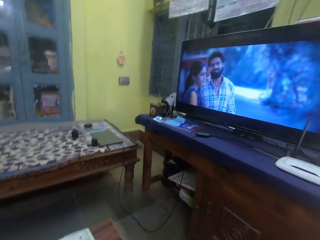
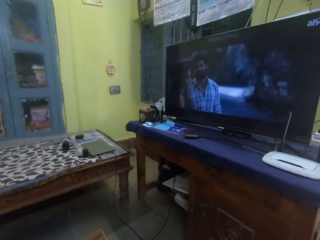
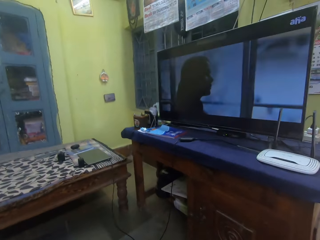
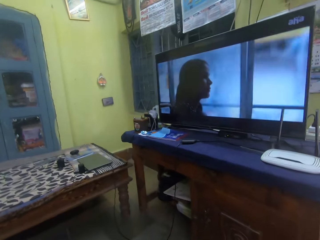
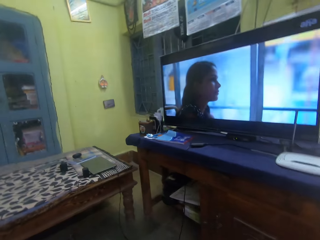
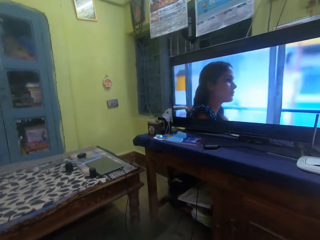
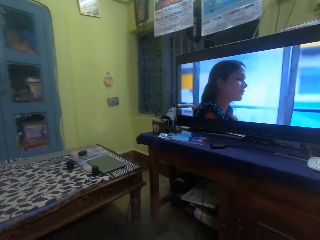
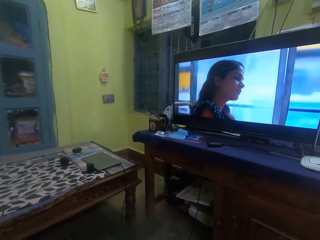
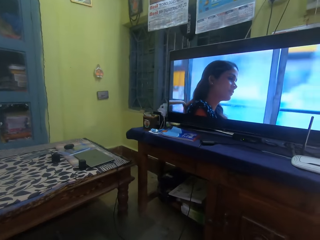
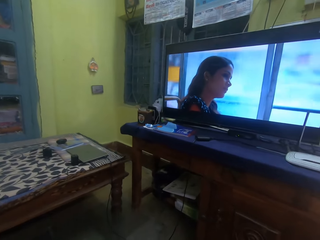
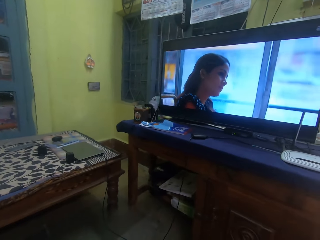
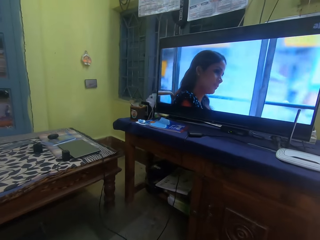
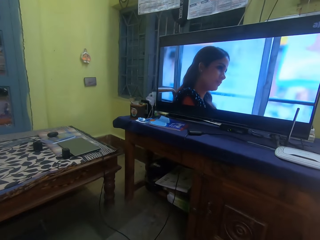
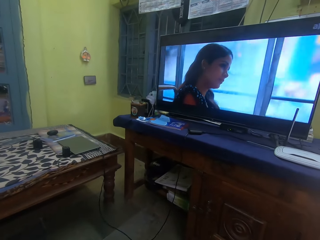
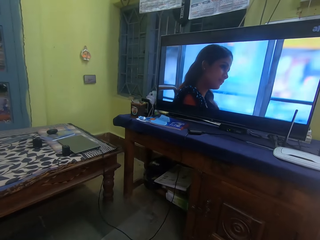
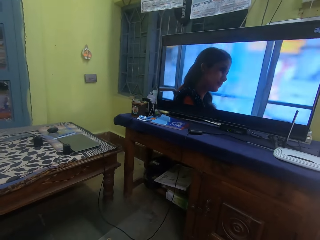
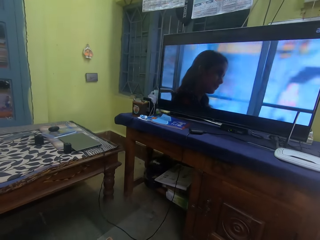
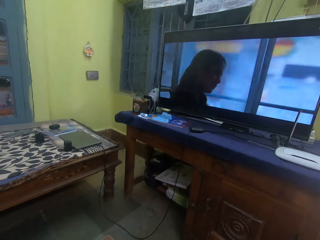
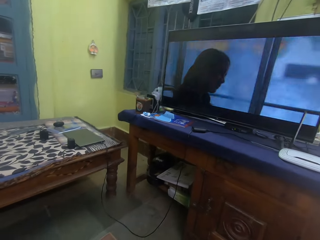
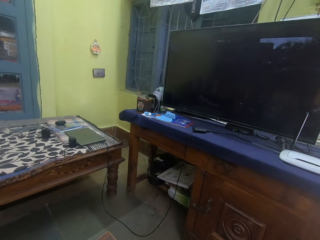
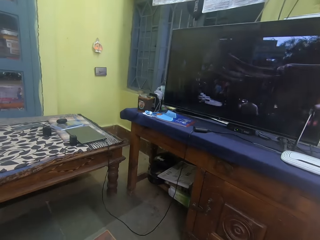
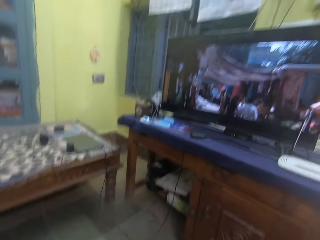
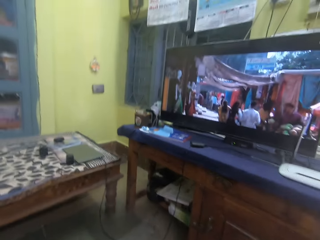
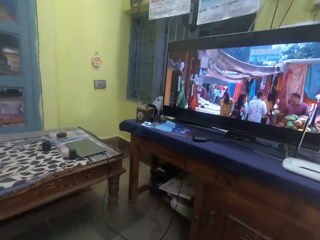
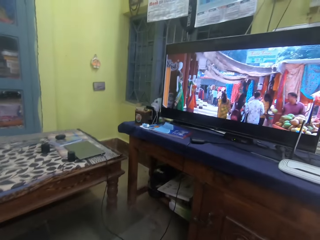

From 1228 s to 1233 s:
The camera wearer looks at the television.

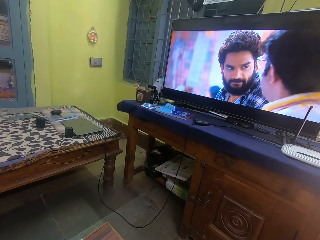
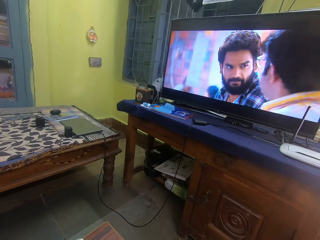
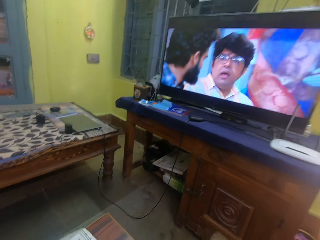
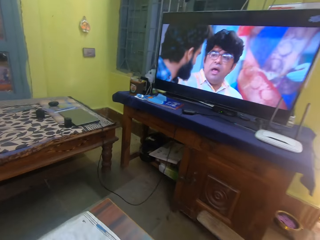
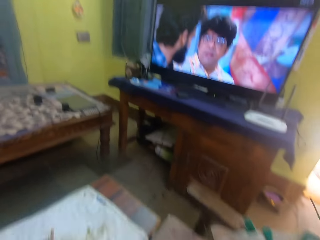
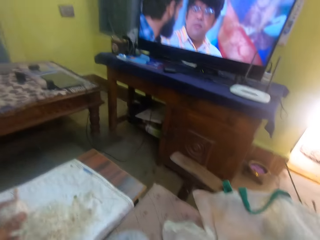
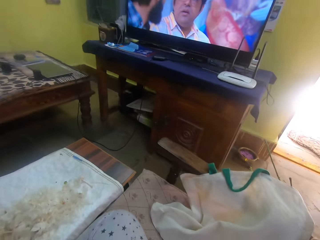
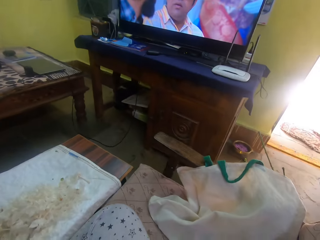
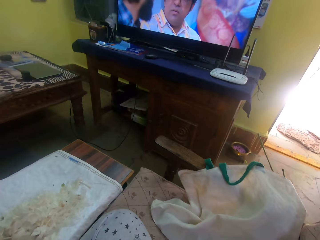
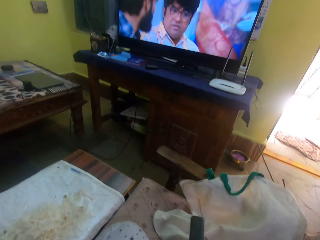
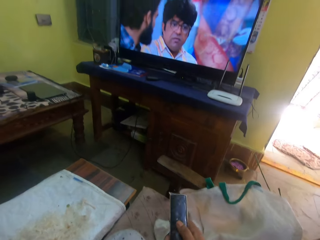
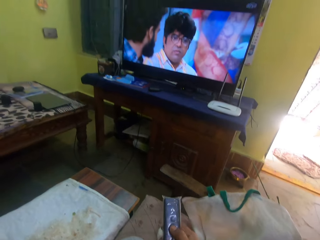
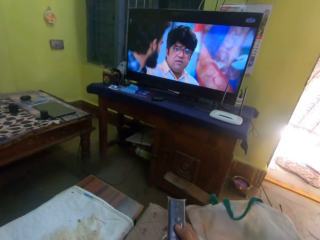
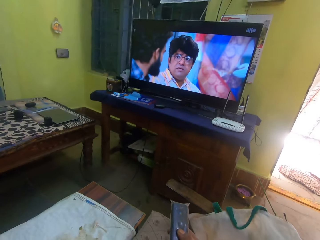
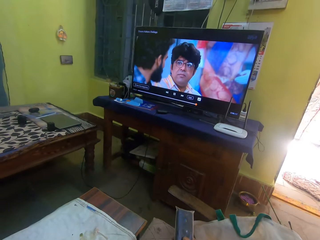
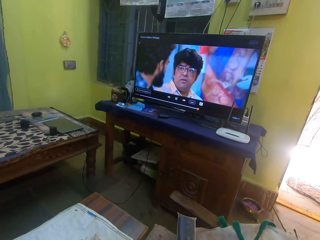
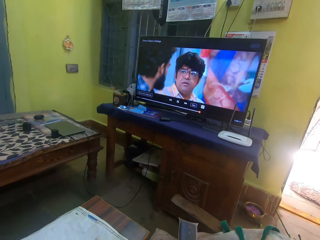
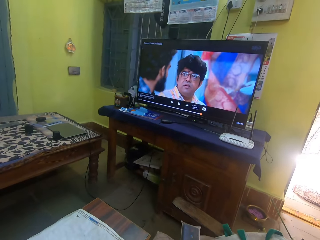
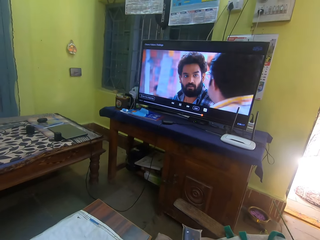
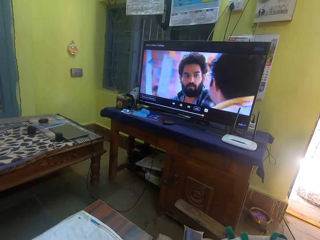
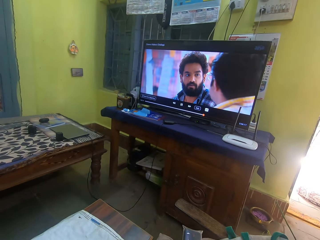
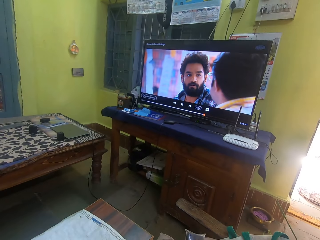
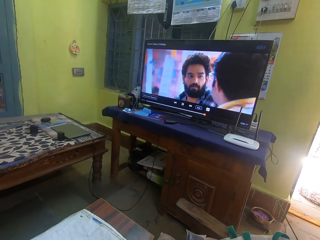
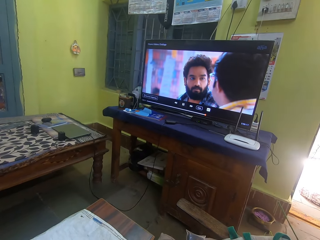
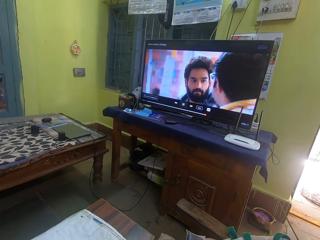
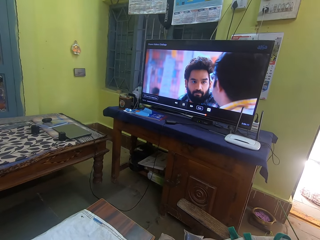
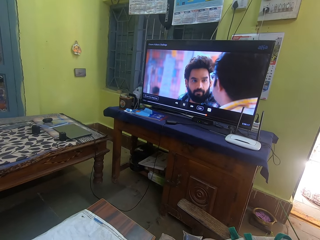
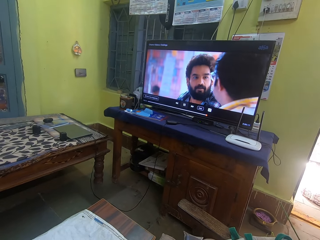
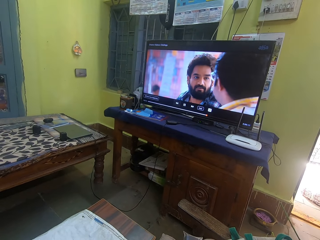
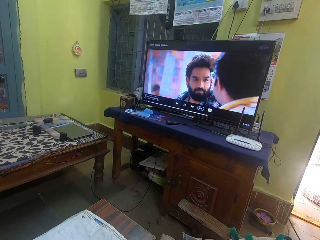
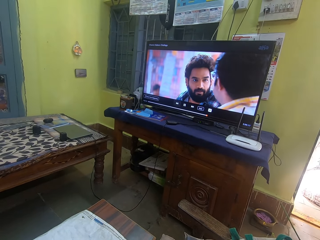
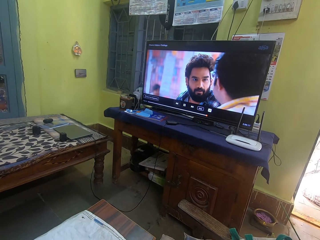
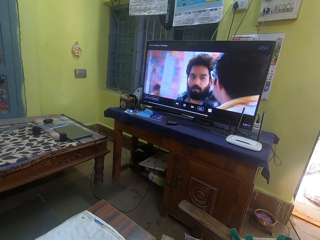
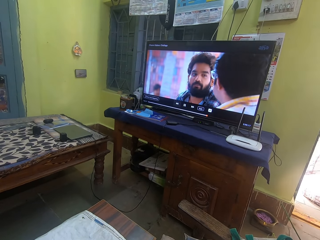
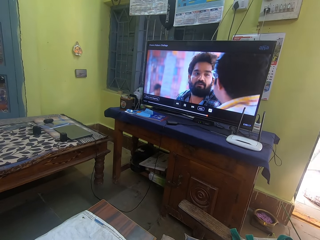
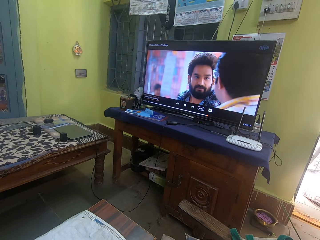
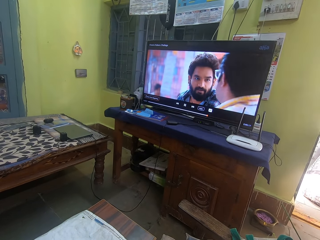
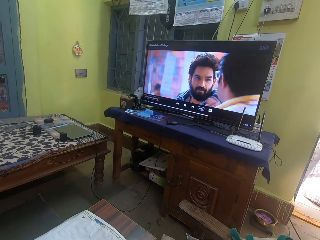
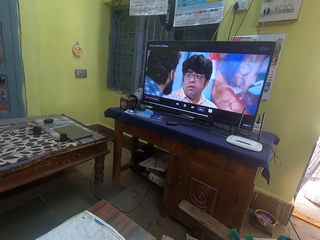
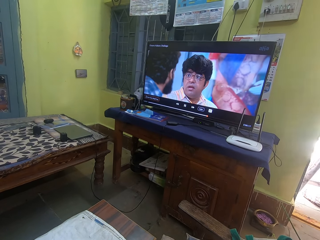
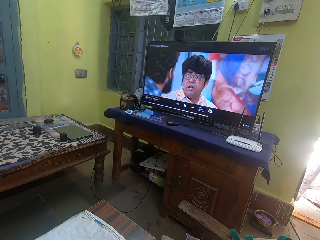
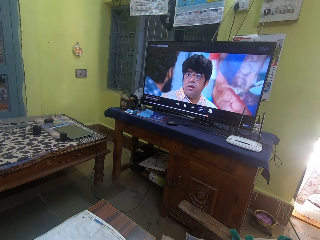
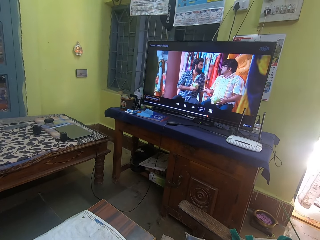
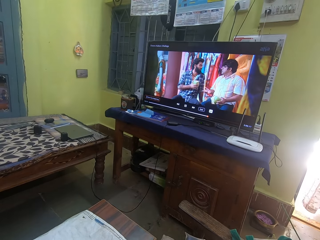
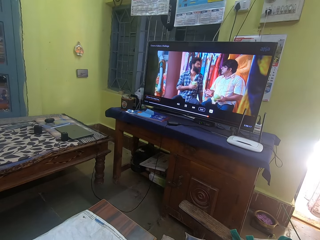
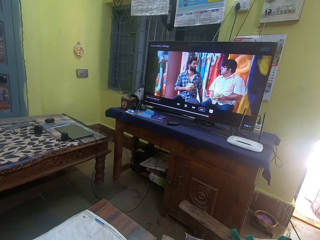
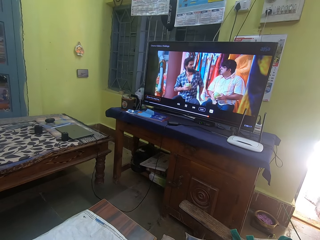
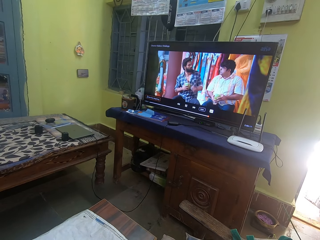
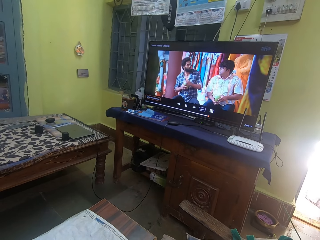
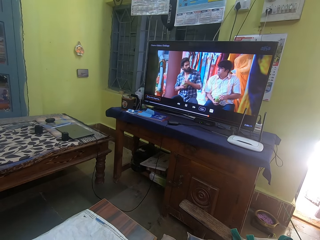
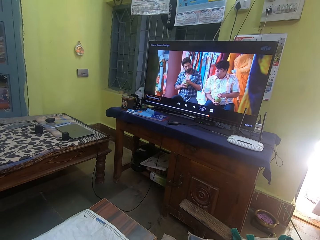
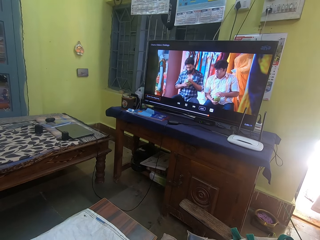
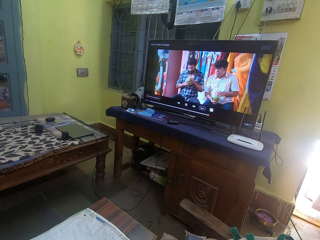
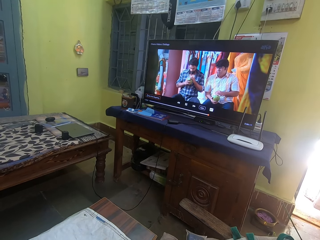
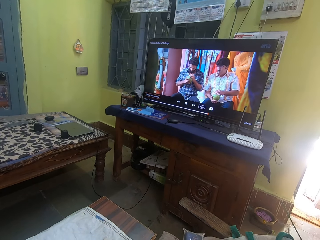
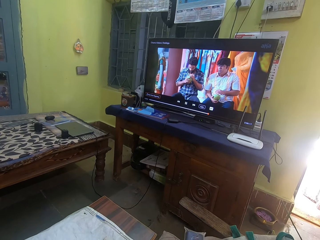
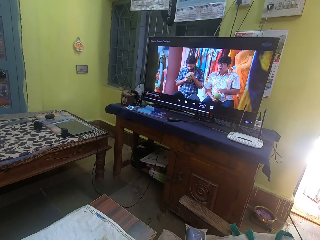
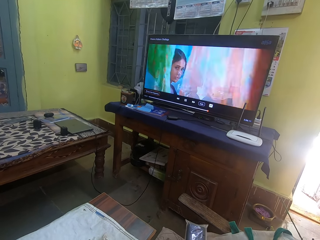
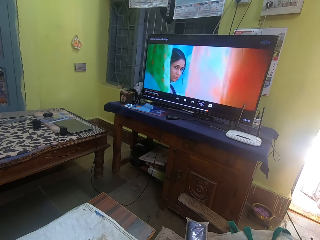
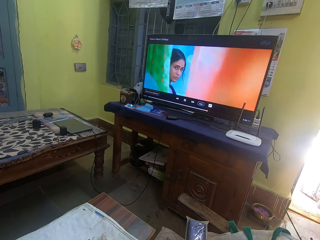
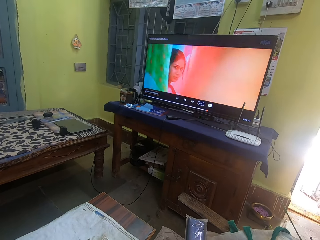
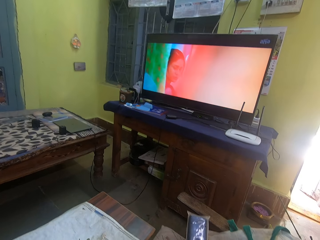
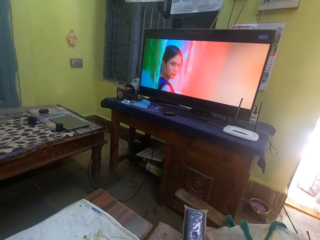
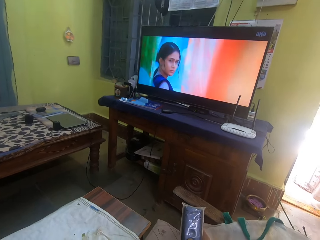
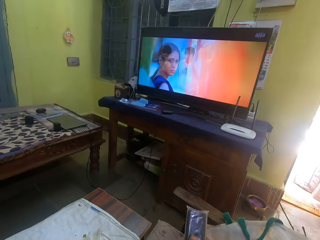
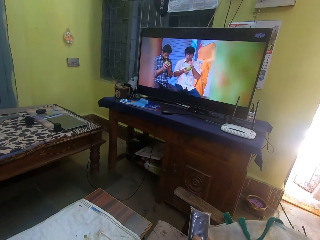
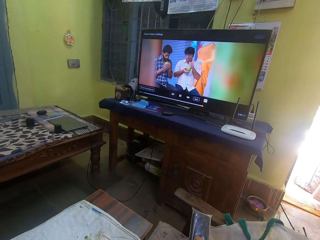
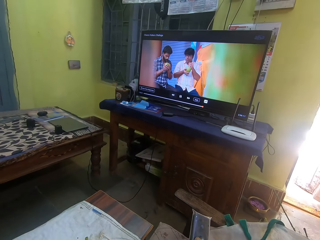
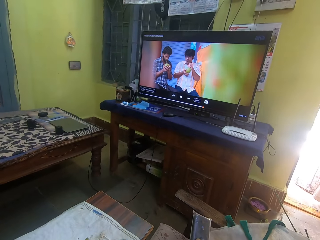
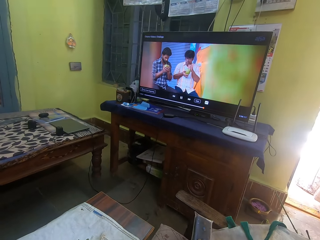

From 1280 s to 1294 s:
The camera wearer picks up a remote. They operate the remote. They watch television.

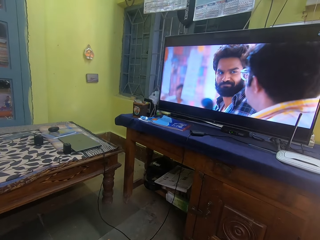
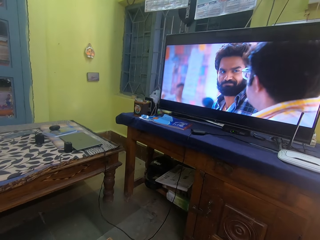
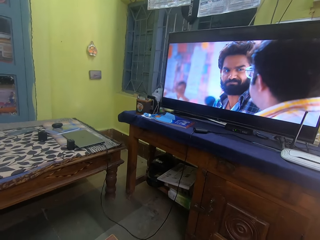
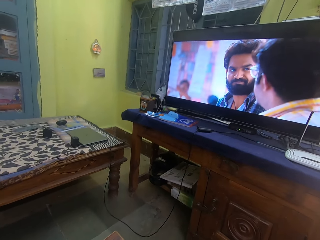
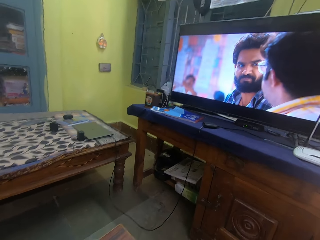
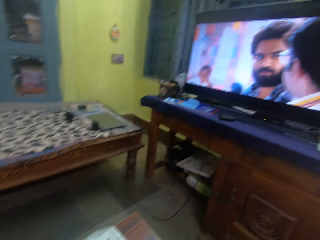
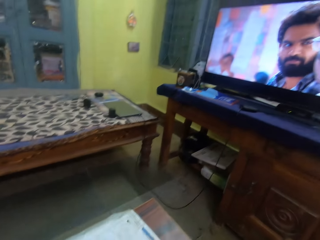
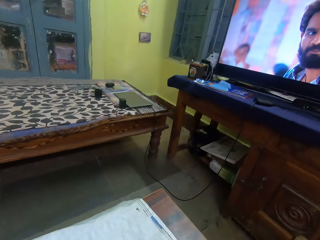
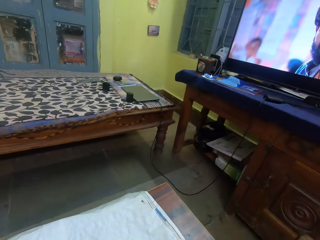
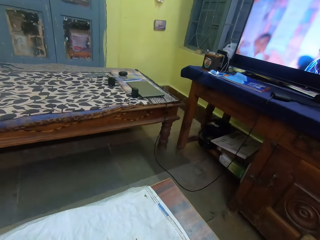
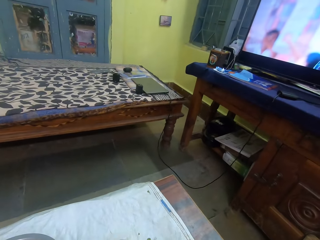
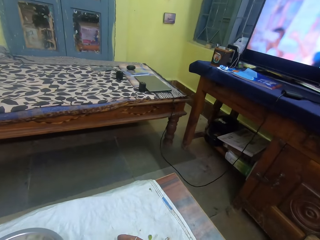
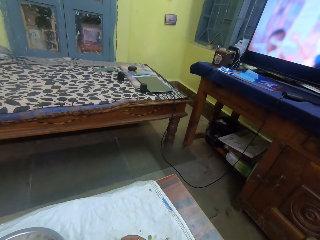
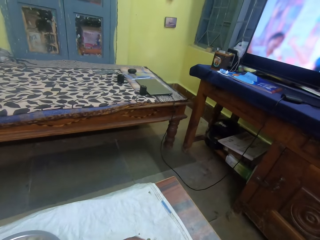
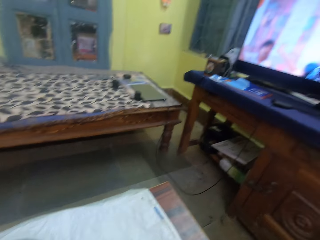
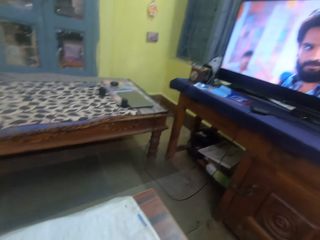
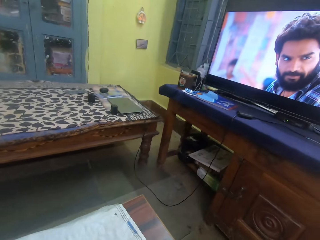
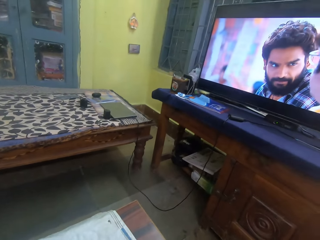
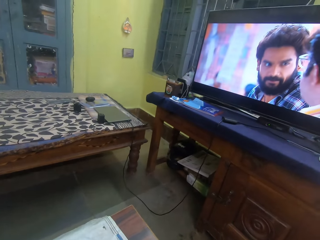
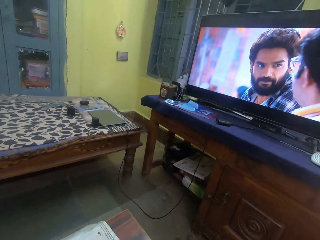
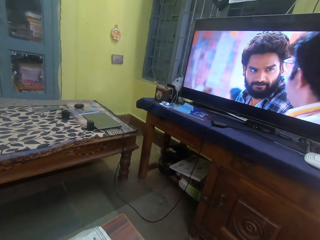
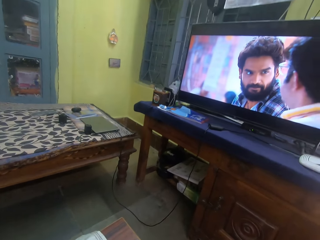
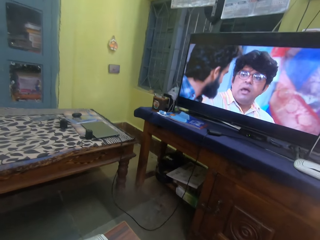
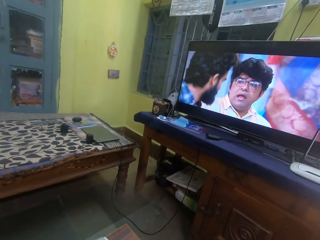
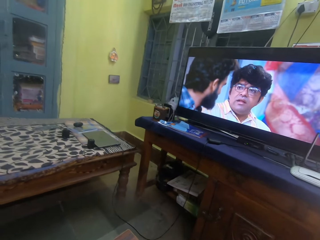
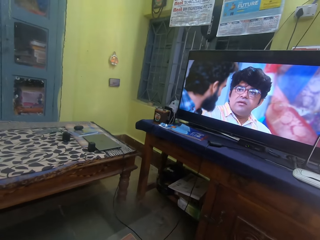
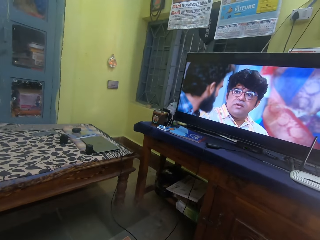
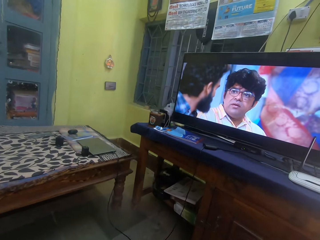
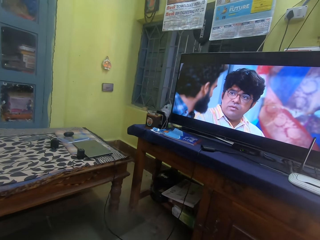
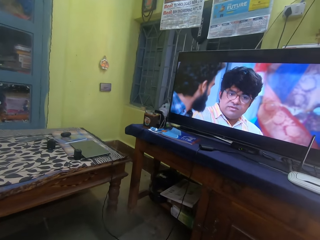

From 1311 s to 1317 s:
The camera wearer looks at the garlic. They look at the television.
